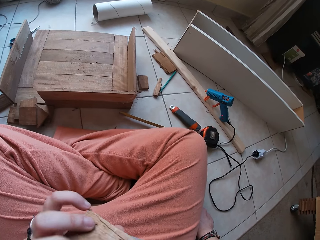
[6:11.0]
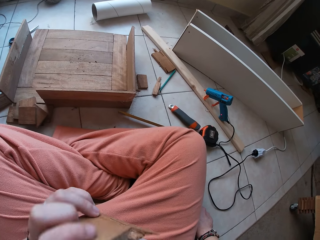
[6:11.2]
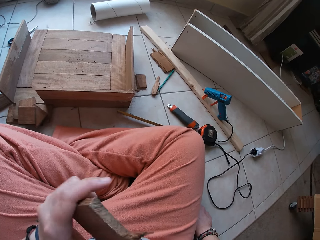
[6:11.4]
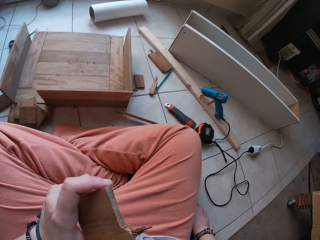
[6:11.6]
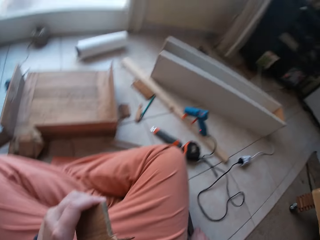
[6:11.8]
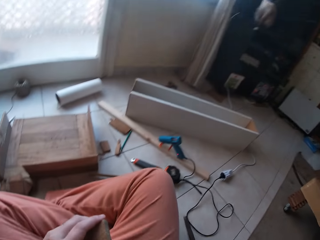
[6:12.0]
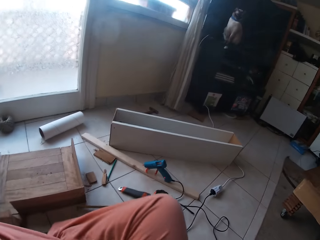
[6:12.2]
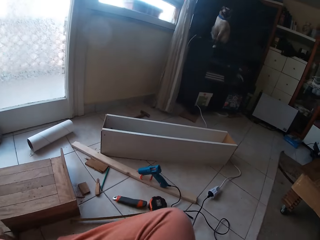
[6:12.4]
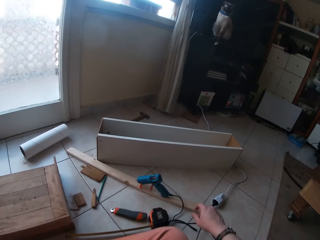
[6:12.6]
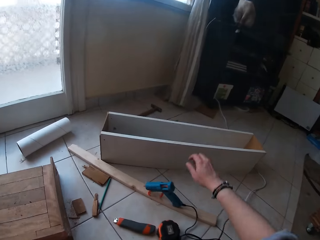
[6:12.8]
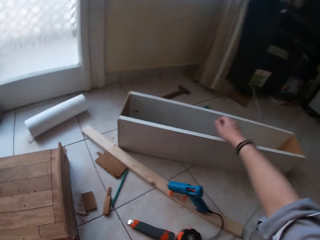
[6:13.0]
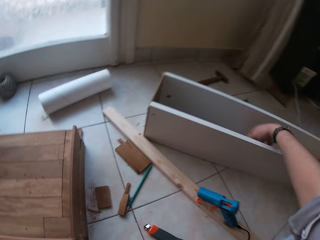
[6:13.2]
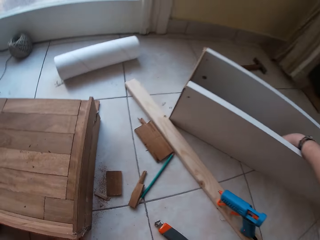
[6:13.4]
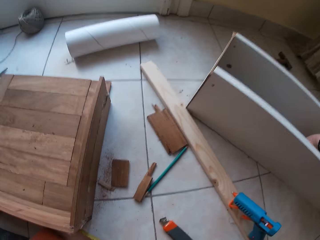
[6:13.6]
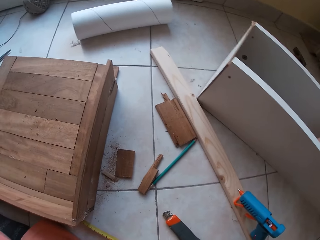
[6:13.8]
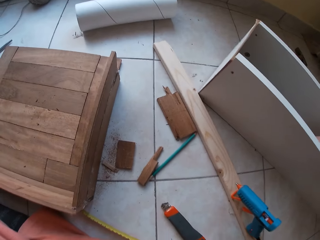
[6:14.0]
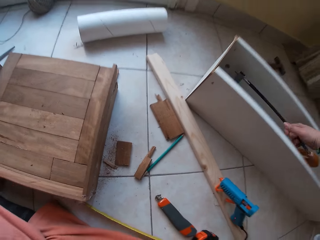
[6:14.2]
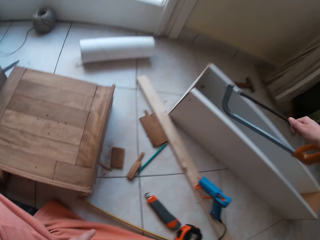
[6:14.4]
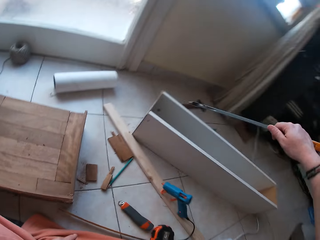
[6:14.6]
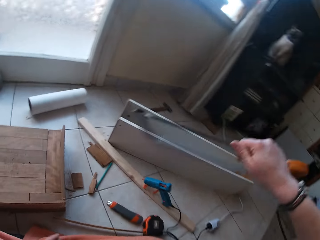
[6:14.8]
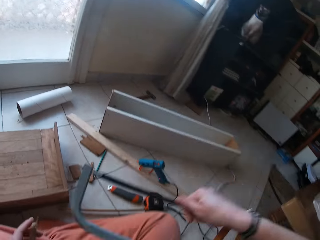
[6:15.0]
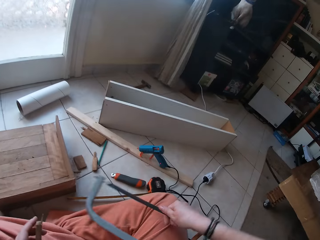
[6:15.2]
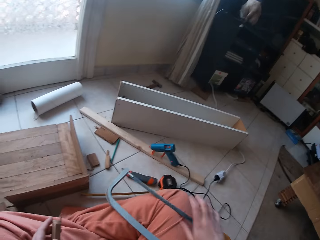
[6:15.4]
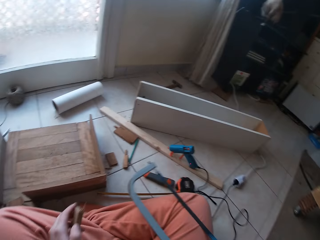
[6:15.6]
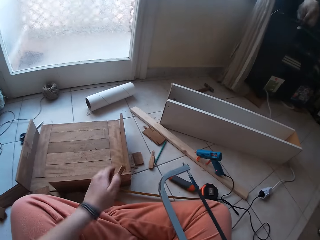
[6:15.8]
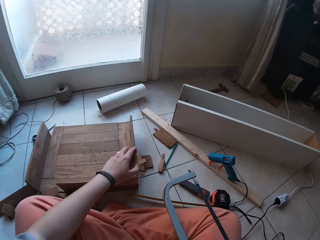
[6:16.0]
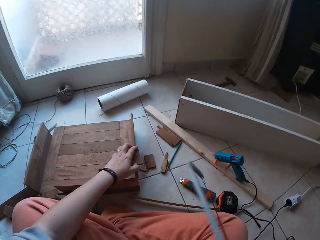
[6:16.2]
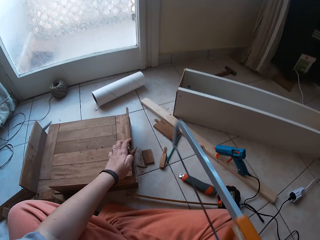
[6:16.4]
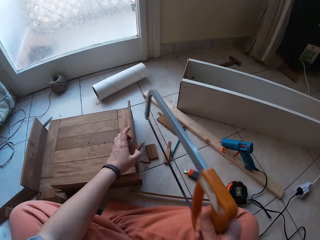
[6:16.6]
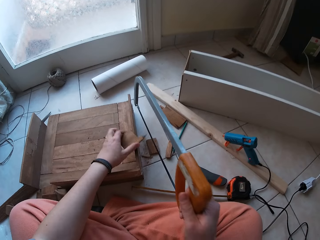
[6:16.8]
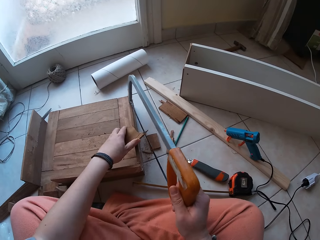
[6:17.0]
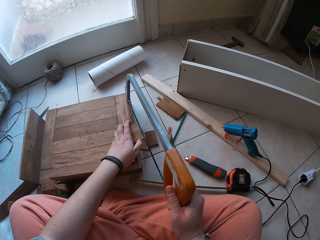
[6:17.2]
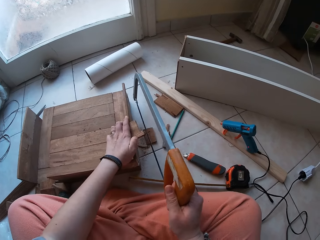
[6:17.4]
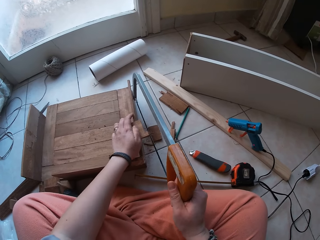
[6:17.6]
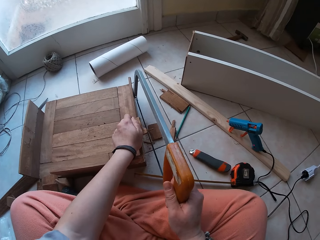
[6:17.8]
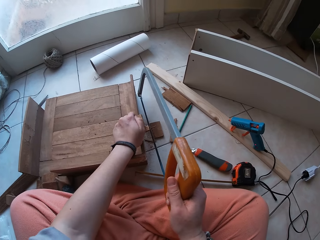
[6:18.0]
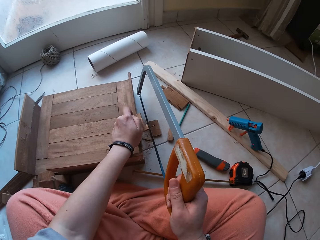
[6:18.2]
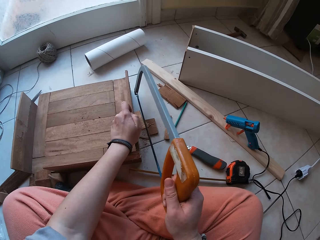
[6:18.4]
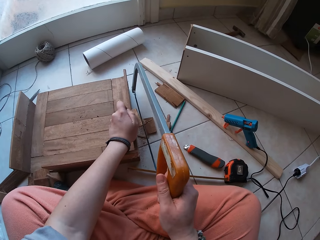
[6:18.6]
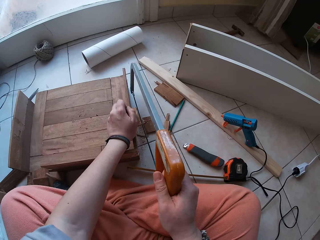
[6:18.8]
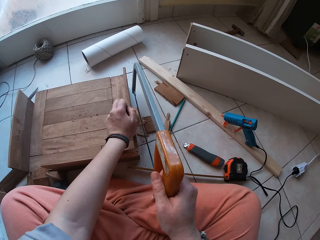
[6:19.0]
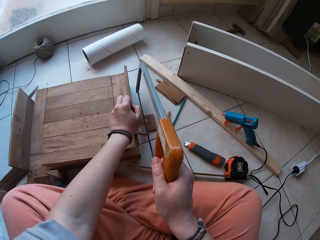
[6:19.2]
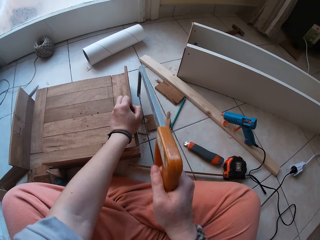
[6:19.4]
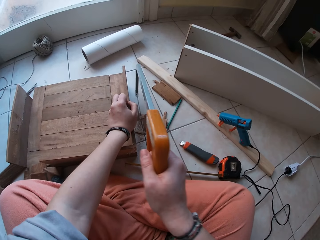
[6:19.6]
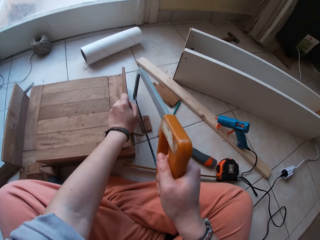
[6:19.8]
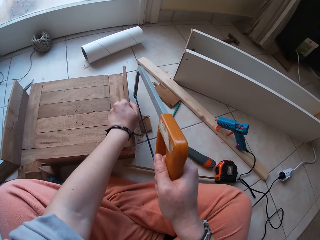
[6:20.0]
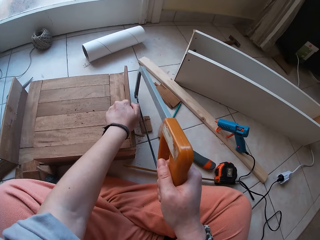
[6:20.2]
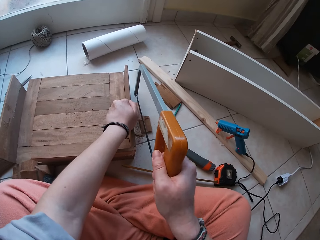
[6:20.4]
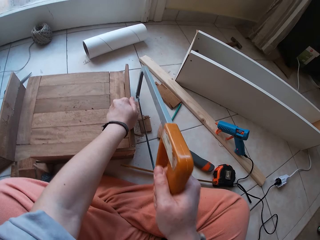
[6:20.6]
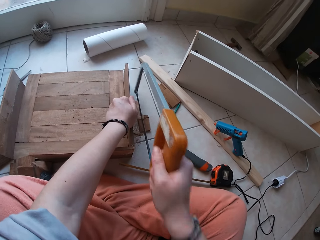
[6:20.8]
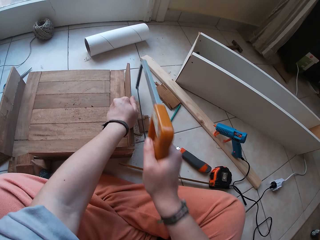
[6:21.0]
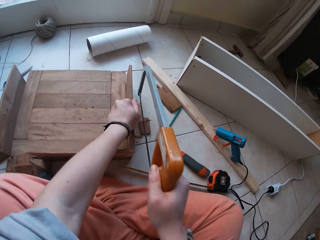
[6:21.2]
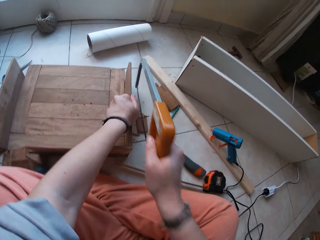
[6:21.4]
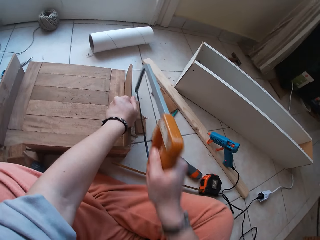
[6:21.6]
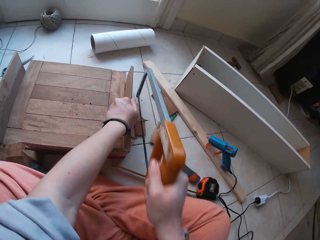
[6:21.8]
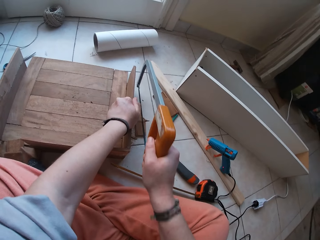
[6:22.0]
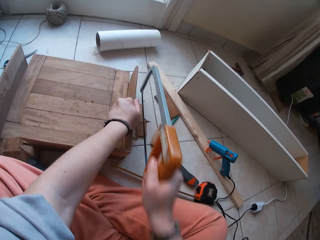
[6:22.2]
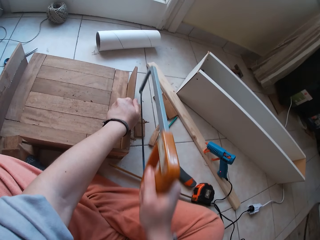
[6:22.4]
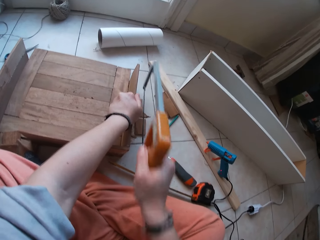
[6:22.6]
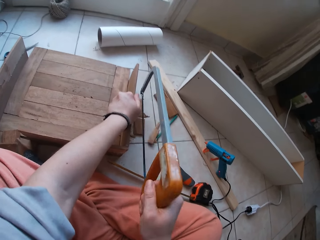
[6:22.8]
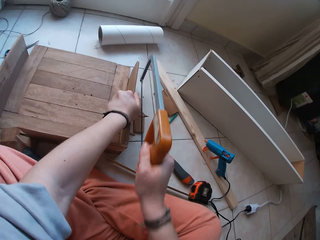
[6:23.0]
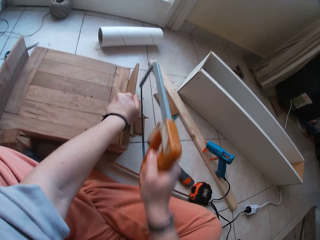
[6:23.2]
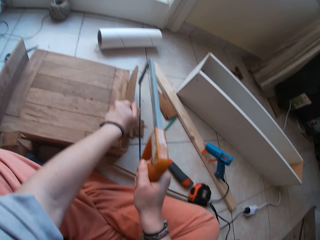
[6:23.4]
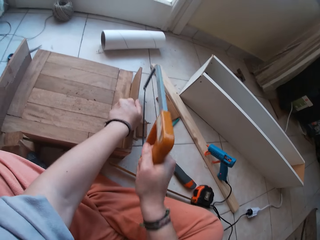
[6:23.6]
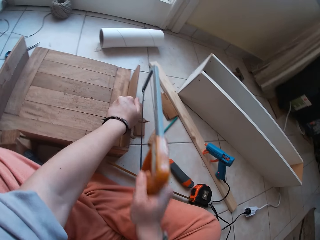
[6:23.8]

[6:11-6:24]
The camera wearer puts his hand in the wooden box. He picks up a hacksaw from the wood with his right hand. He drops the hacksaw and picks up the hacksaw. He puts the wood down, adjusts the wood and puts the hacksaw on the wood. He cuts the wood with the saw.

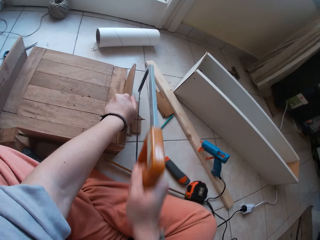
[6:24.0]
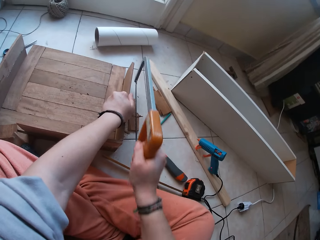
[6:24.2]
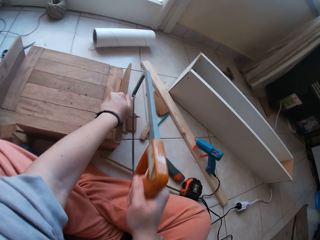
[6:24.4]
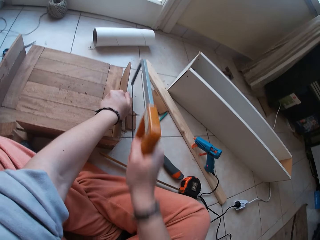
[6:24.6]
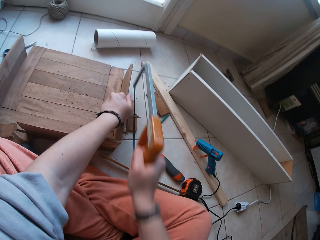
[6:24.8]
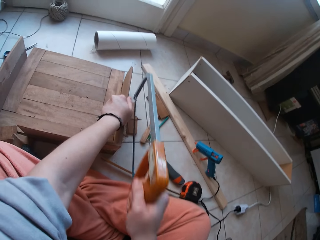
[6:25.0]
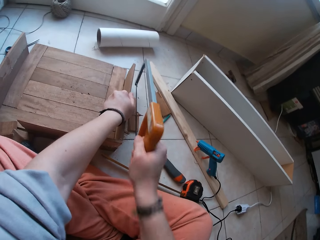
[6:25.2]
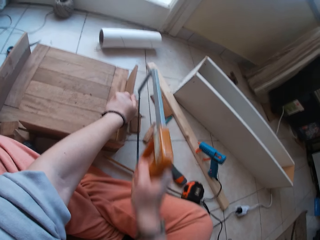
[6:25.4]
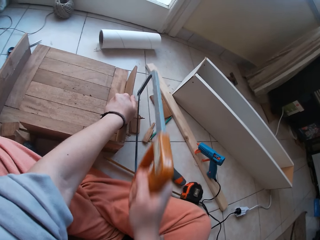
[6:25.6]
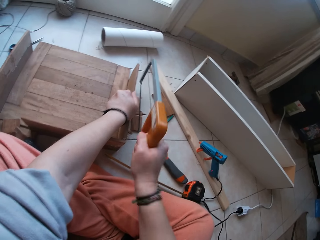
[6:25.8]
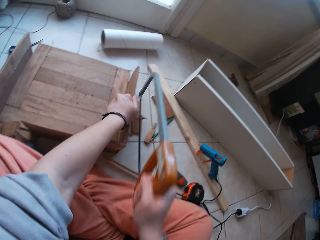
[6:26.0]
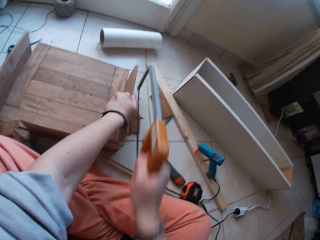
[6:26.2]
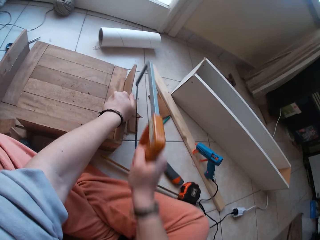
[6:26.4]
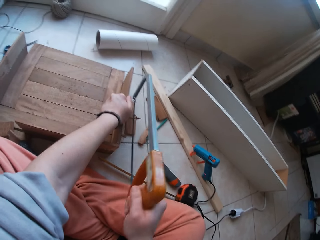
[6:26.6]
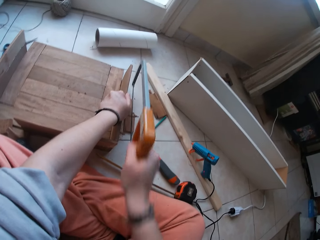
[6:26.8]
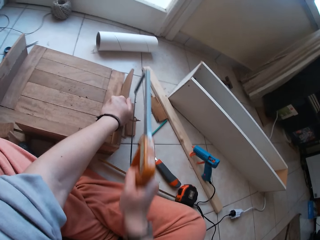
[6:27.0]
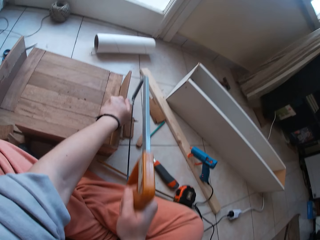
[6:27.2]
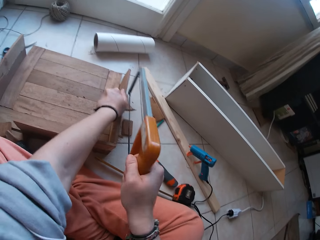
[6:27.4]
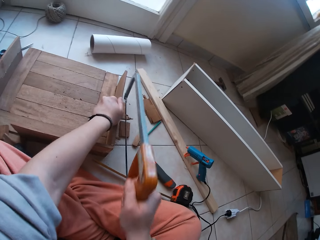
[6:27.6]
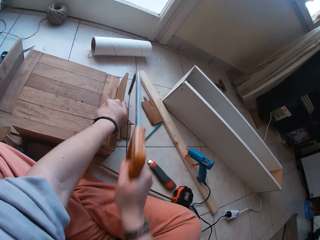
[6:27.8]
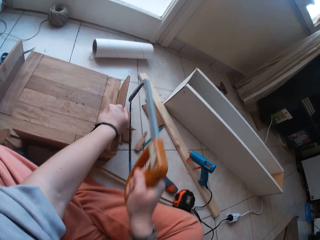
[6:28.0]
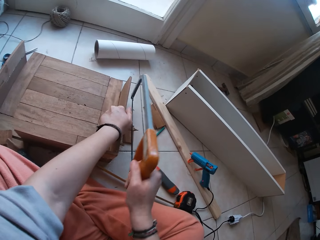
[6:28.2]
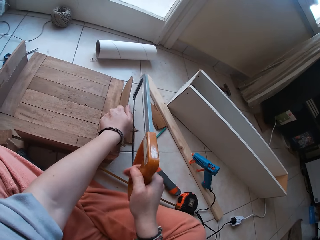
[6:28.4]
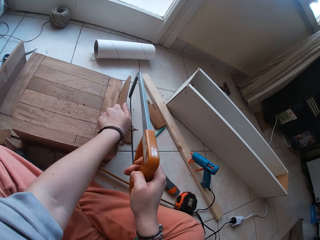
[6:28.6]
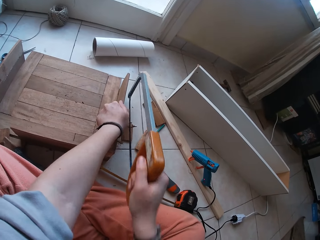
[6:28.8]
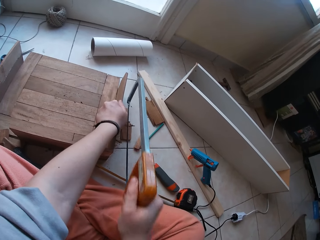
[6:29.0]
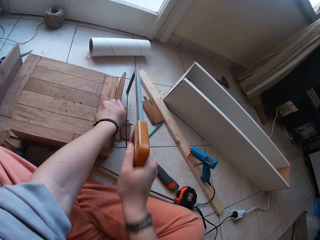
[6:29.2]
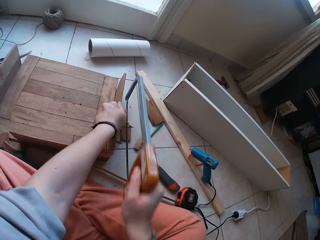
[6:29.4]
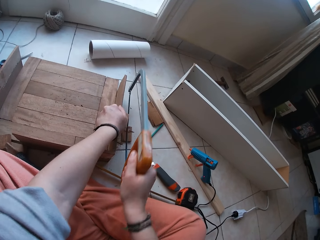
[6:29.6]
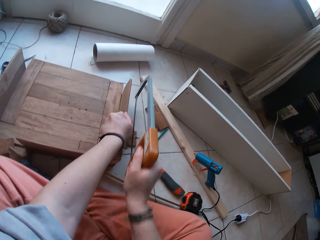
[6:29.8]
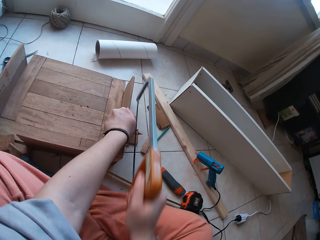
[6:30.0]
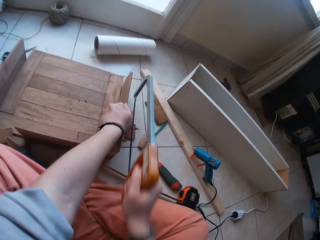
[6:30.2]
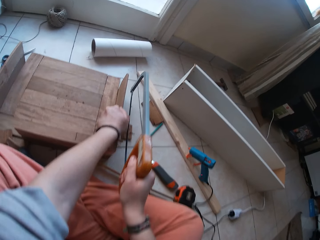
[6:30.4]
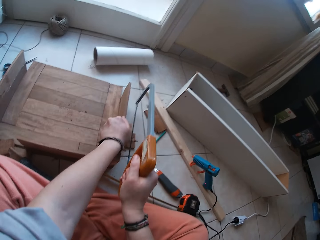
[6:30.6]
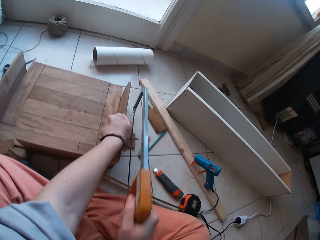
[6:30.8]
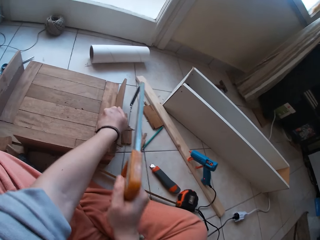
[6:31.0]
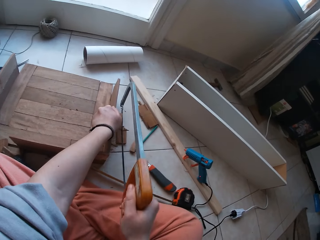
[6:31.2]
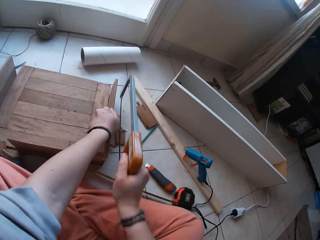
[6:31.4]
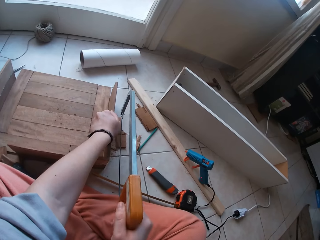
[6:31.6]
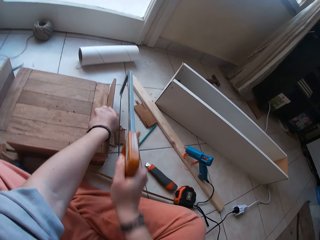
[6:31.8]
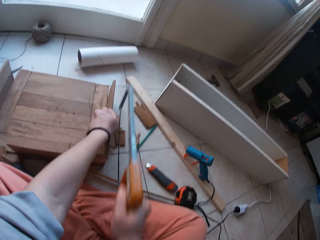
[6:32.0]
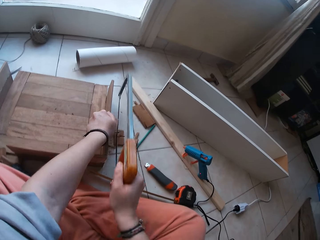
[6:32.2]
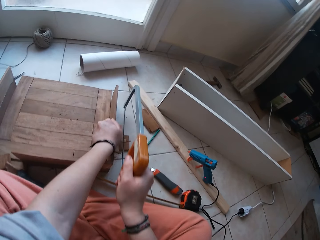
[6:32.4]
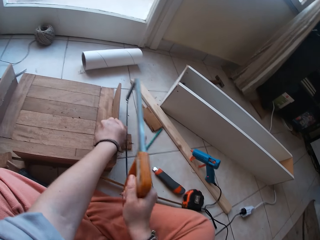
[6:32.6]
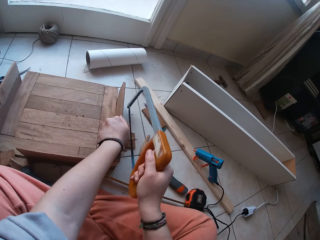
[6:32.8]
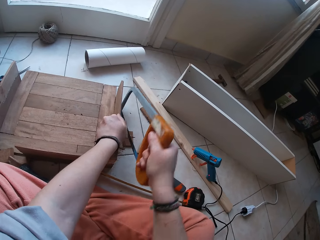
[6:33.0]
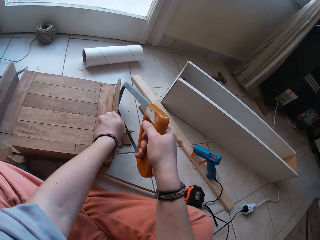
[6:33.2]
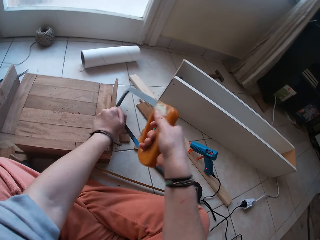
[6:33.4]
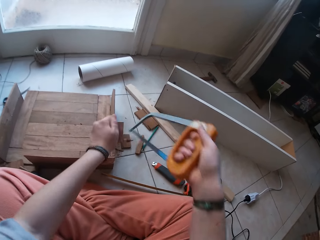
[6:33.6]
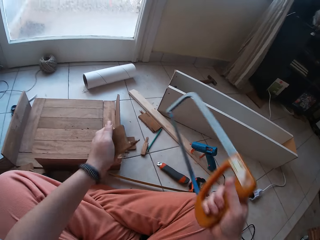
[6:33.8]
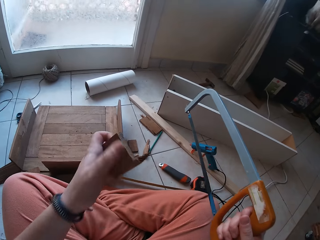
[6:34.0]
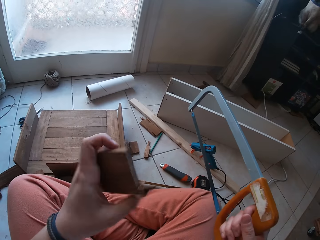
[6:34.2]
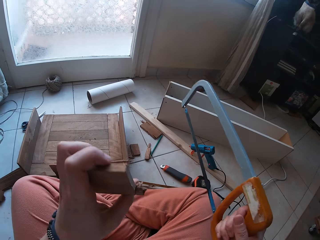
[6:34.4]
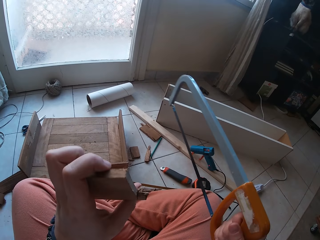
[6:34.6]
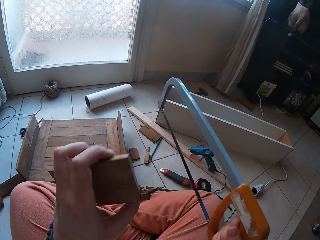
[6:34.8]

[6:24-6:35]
The camera wearer lifts the wood. They move the hacksaw aside and turn the wood.
